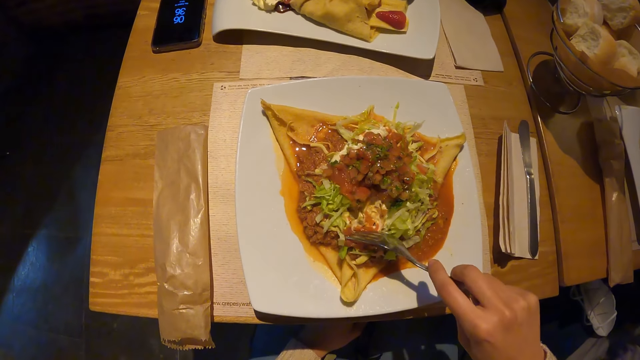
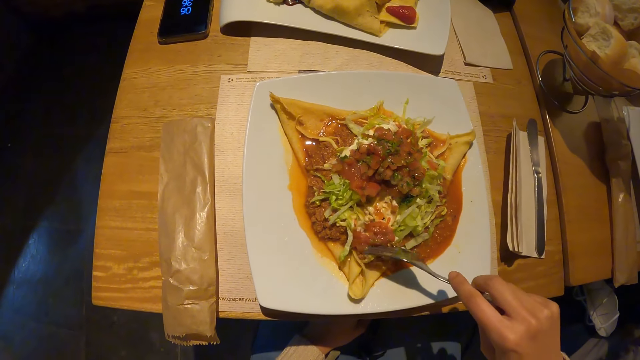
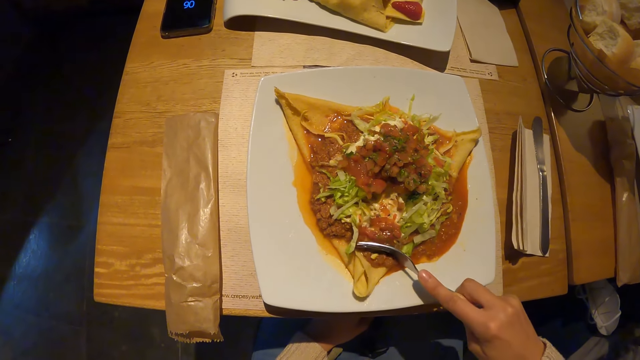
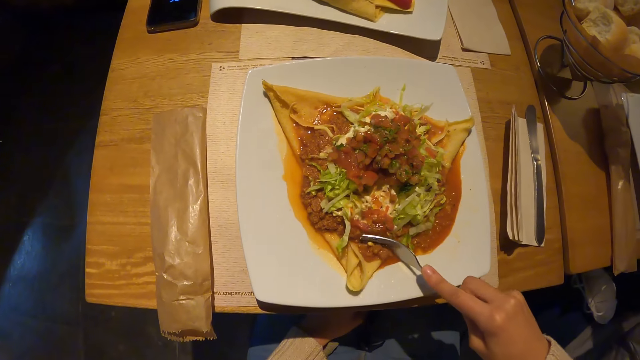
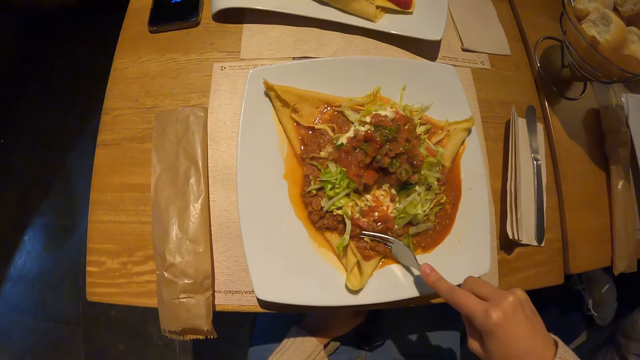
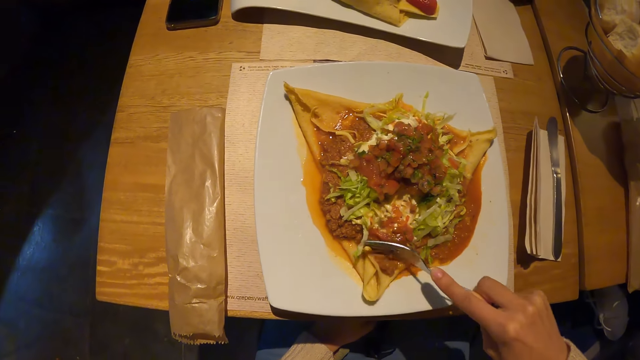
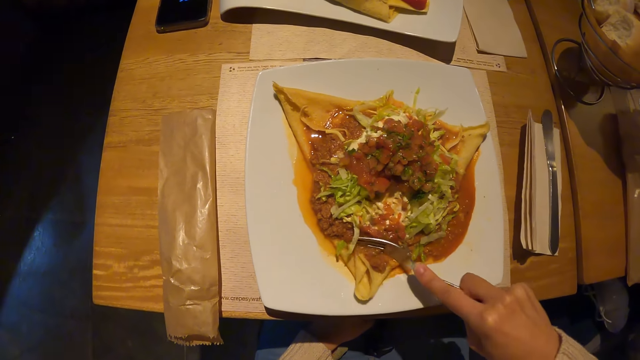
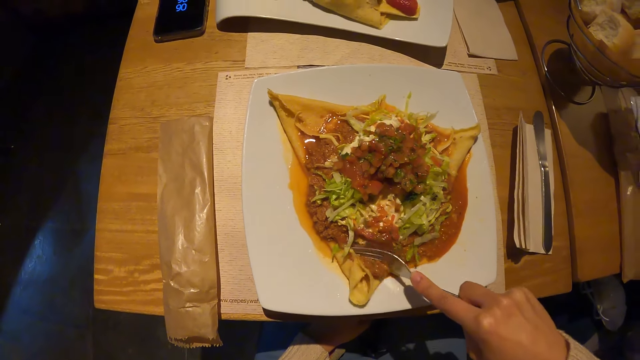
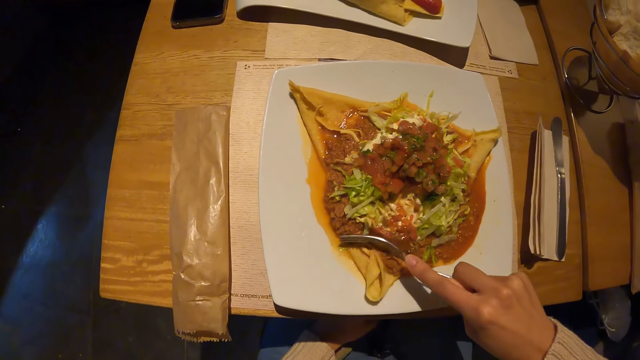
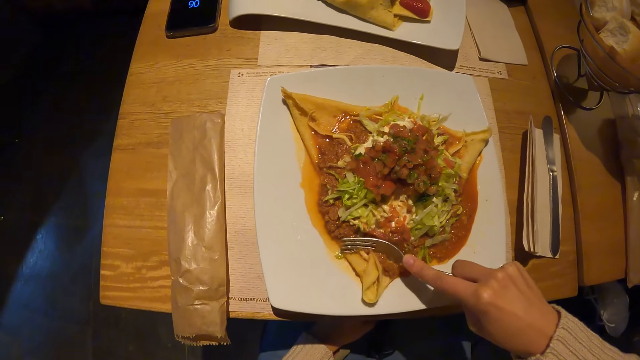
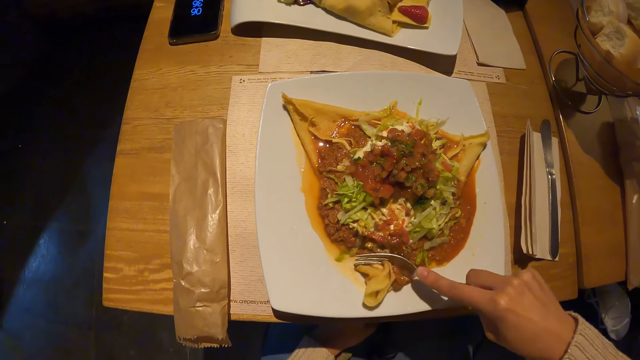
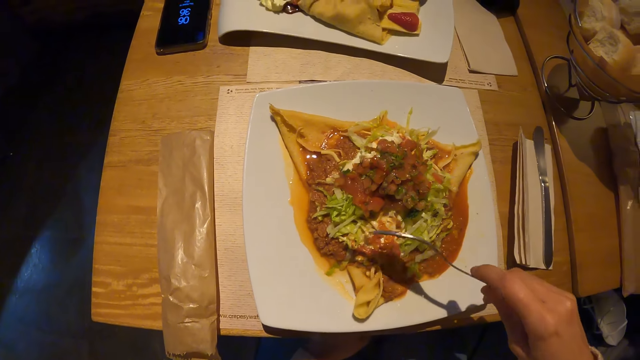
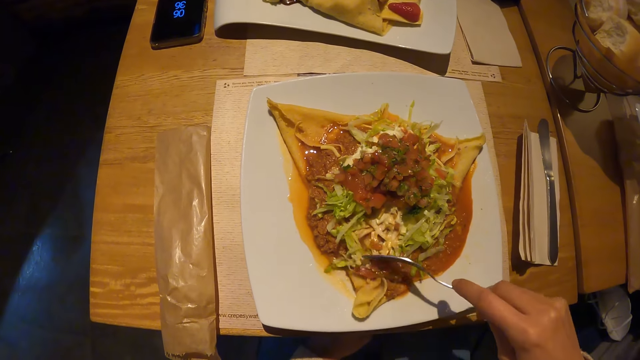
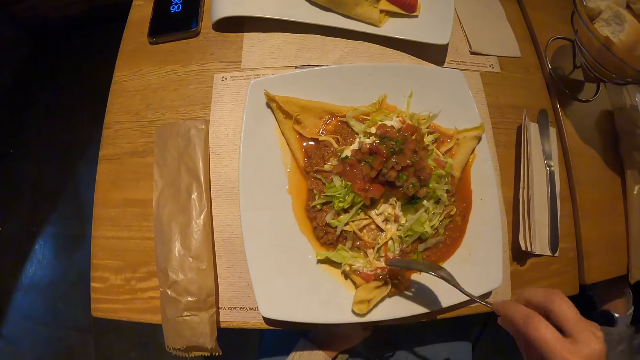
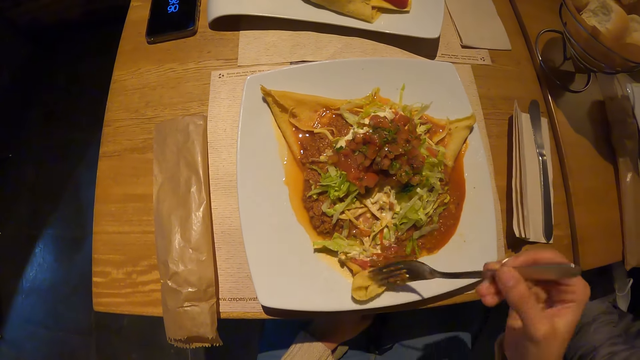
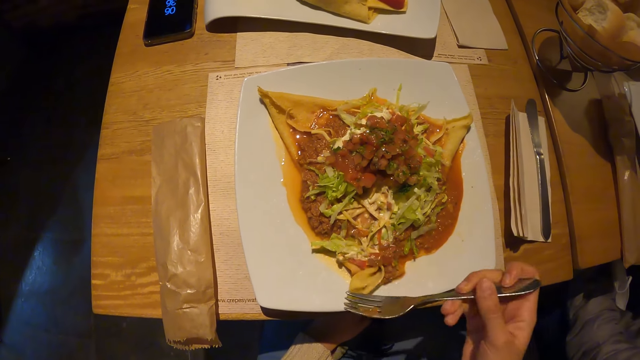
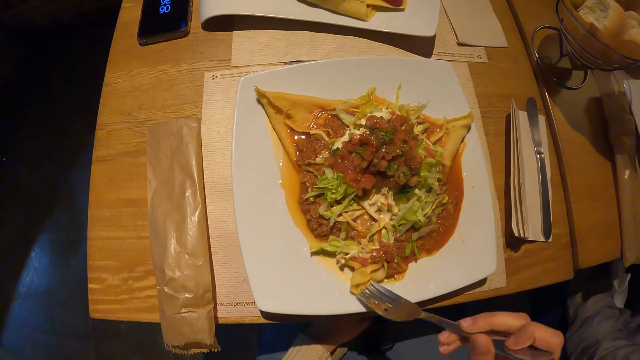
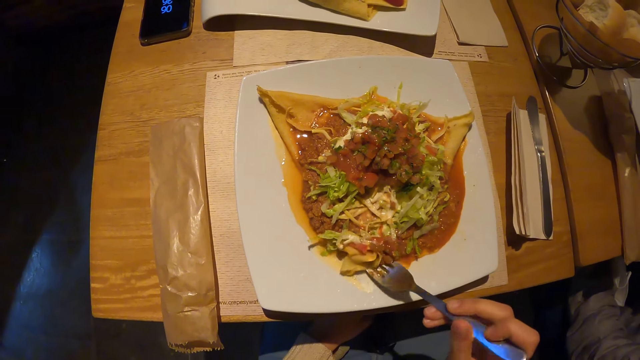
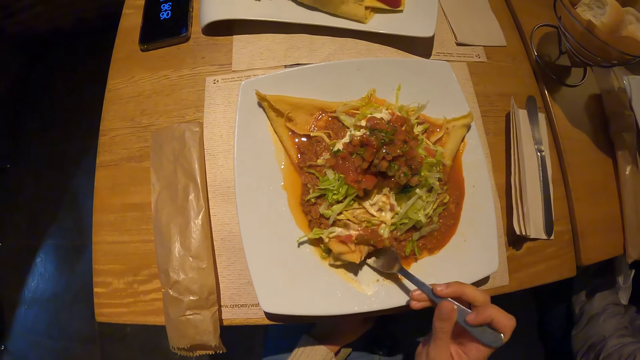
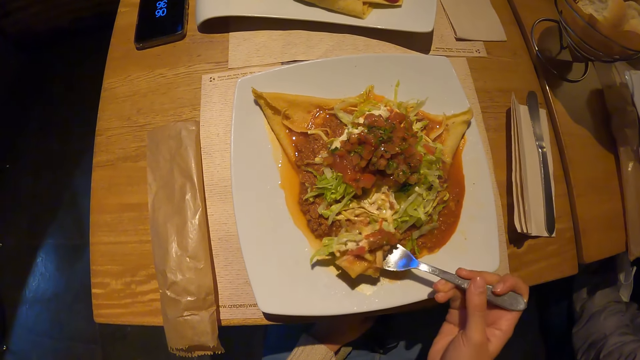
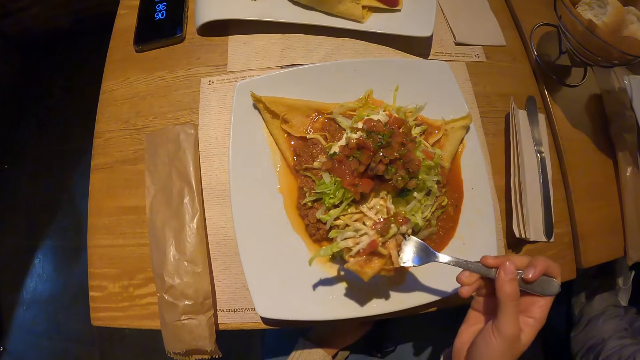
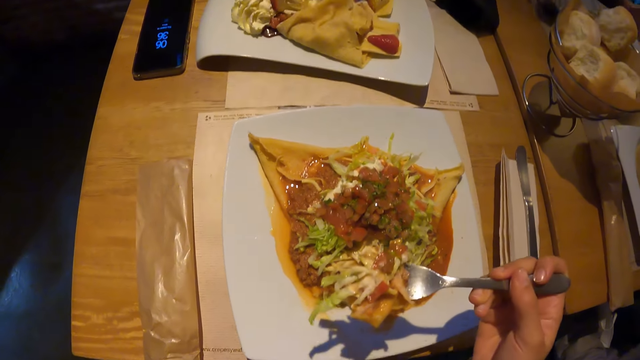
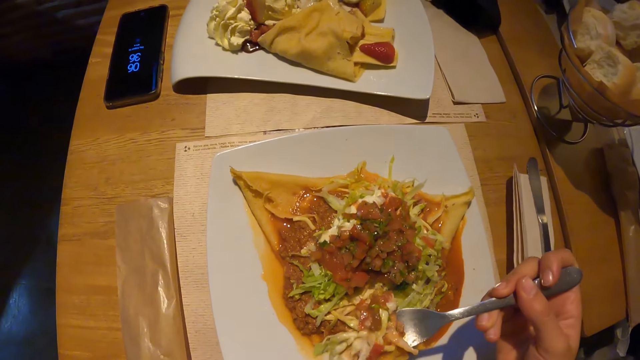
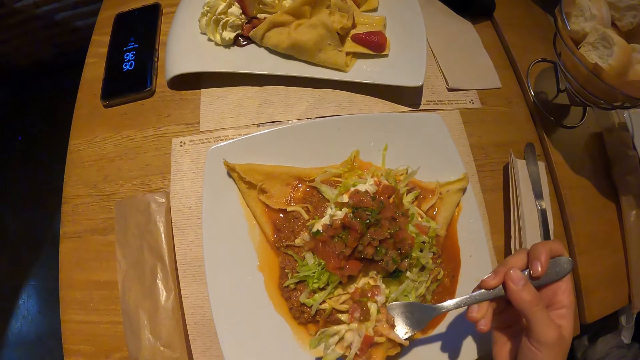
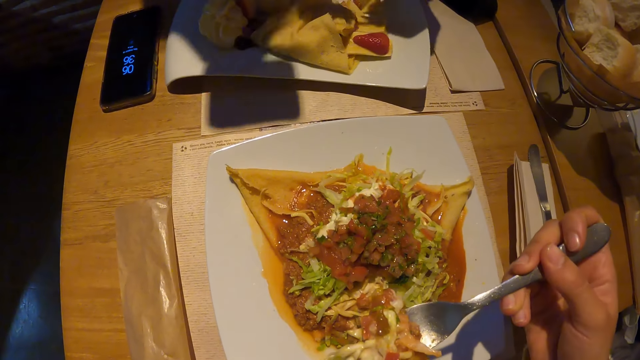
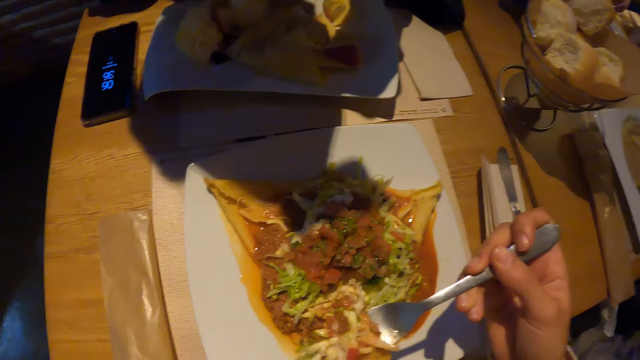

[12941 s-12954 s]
The camera wearer chops food. They fetch food. They eat with a fork.

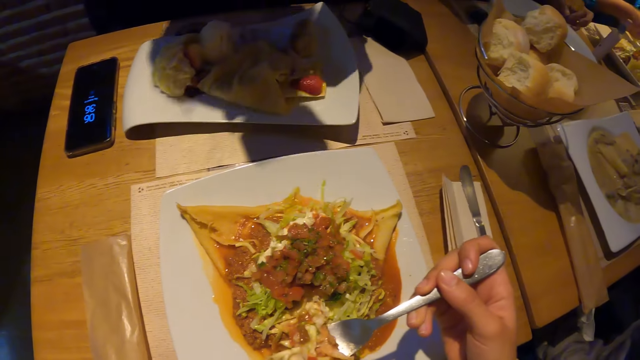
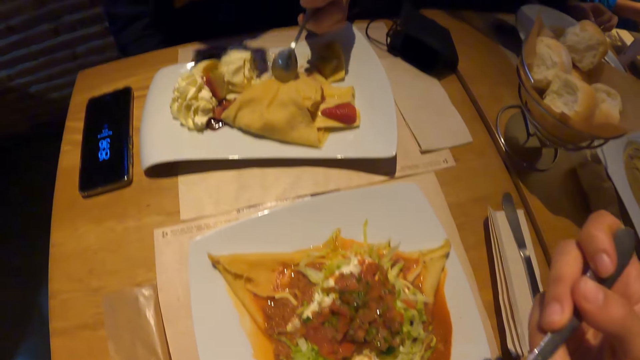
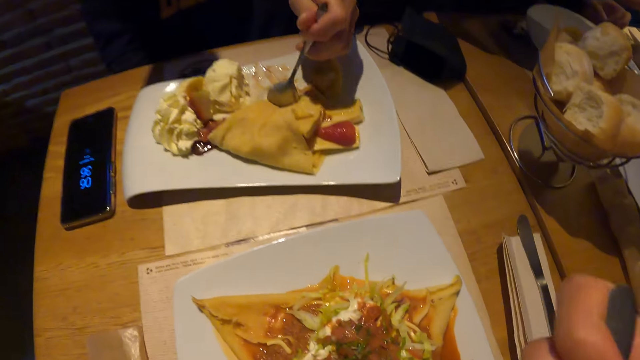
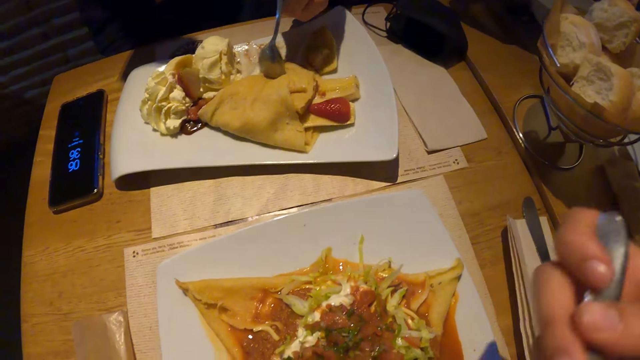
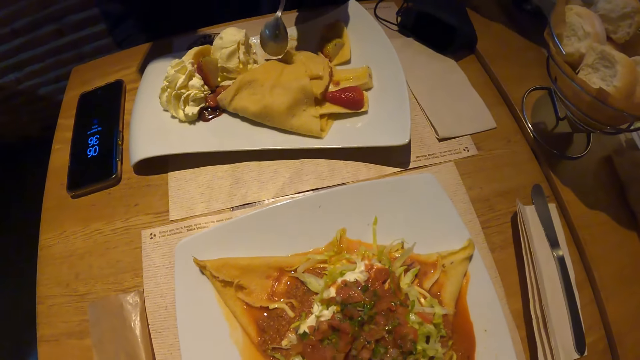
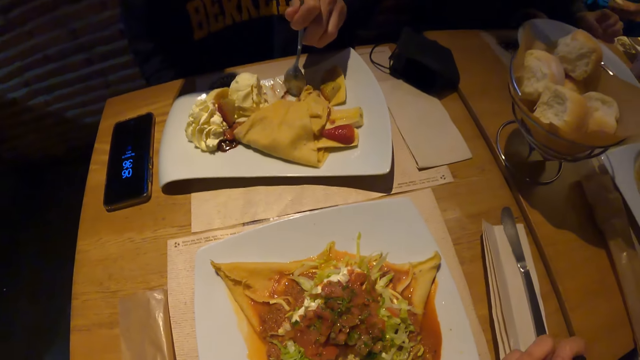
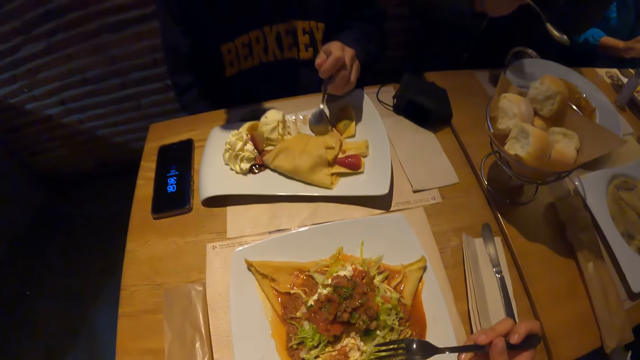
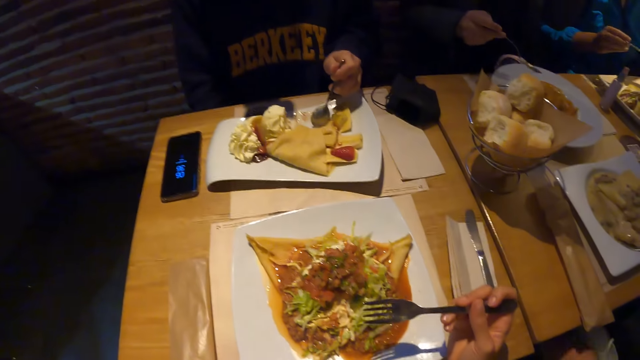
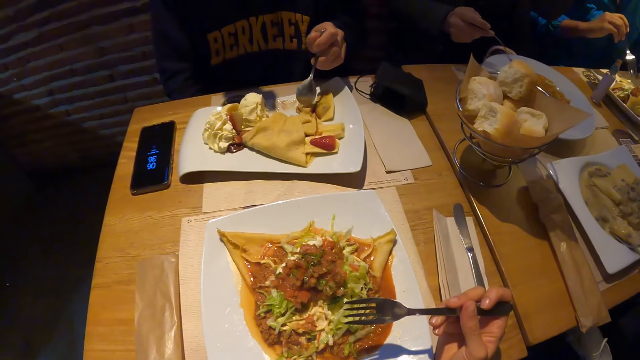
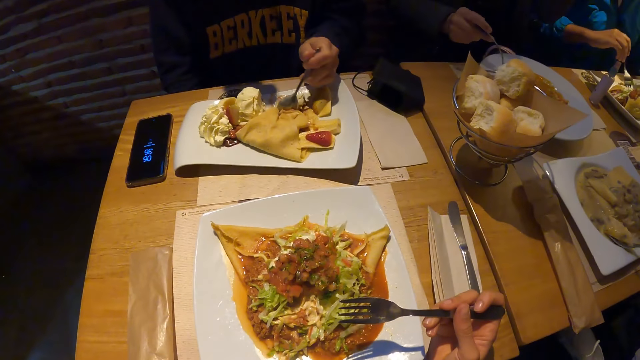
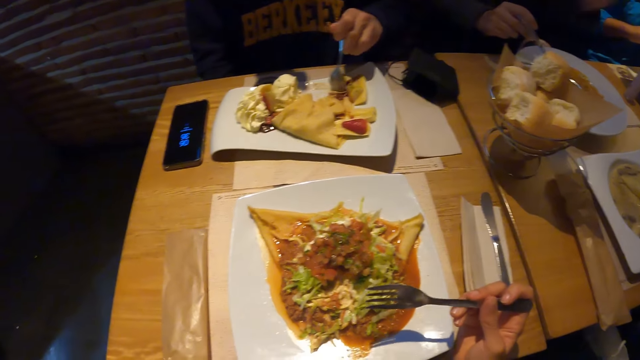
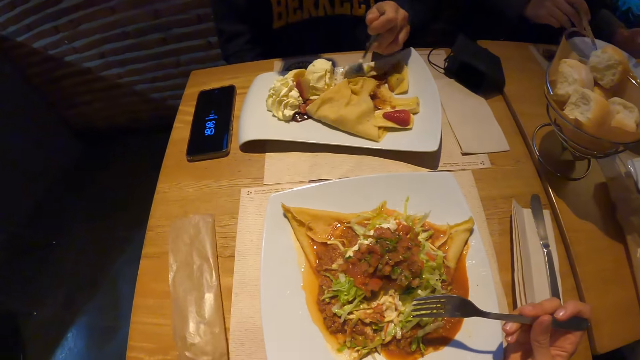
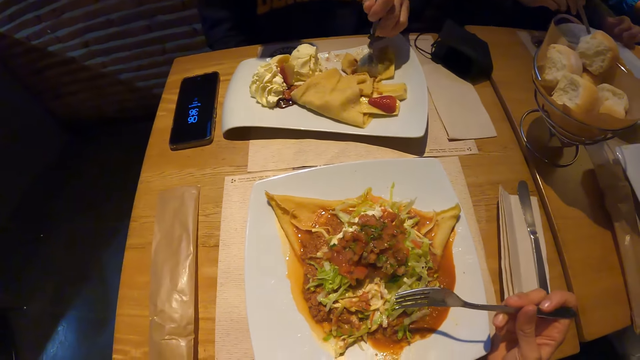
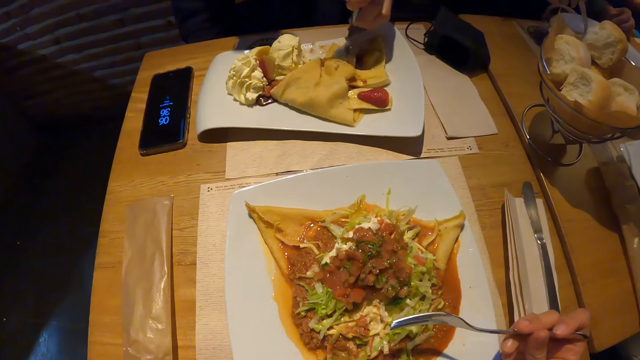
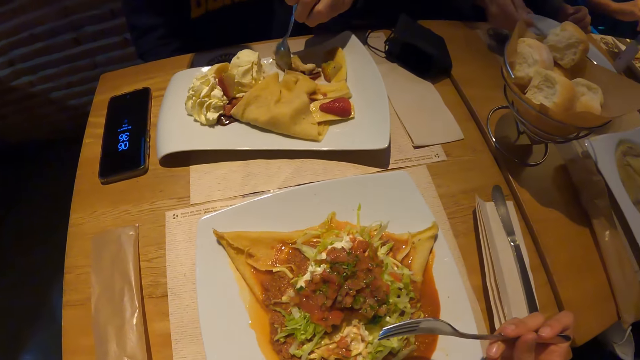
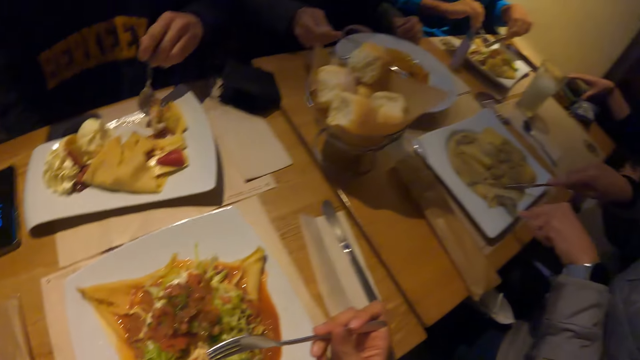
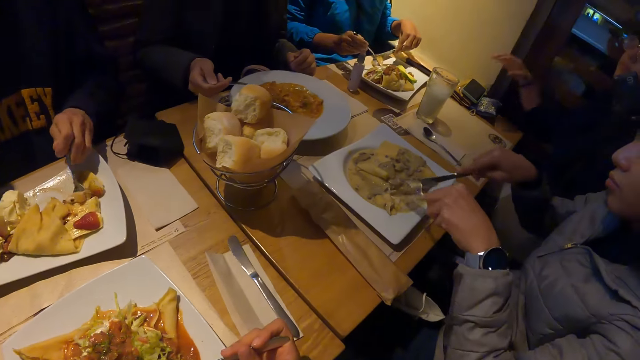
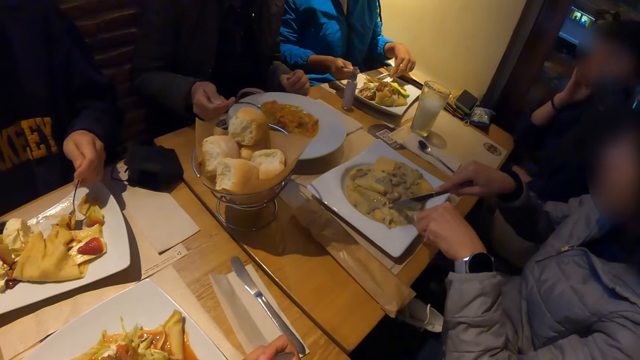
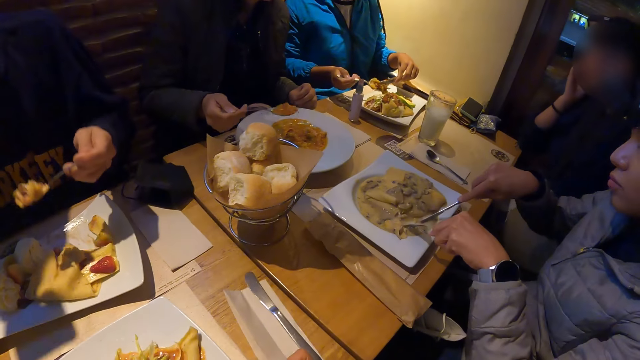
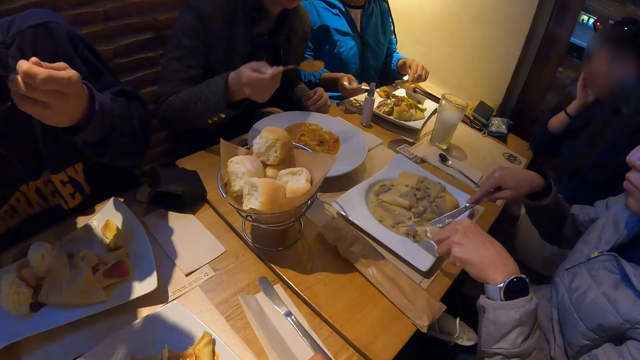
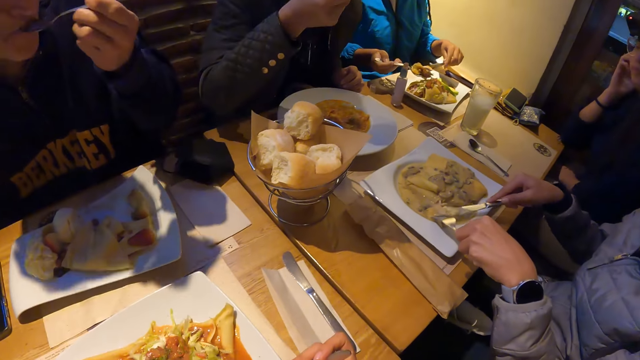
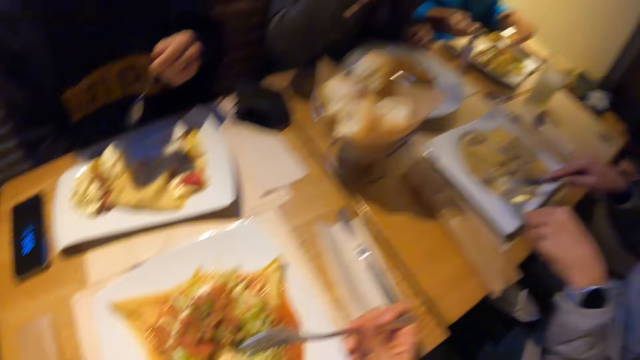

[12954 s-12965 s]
The camera wearer eats on the table with the group of people. They look around.
